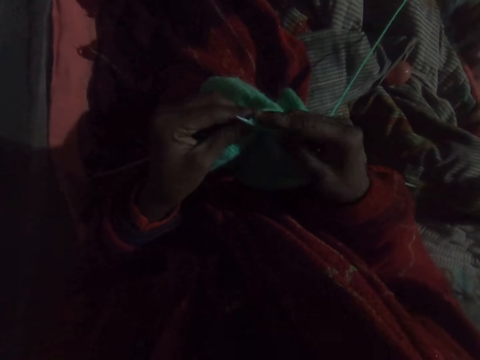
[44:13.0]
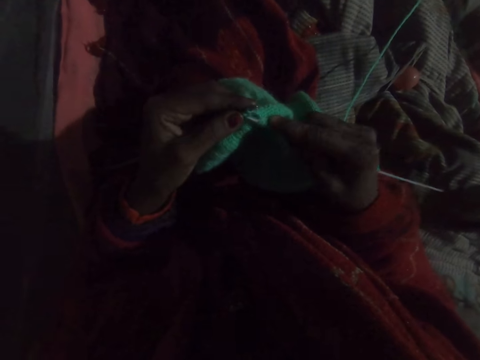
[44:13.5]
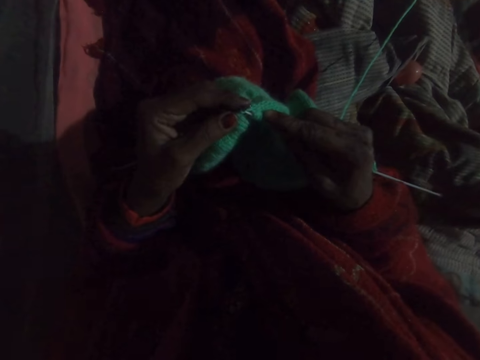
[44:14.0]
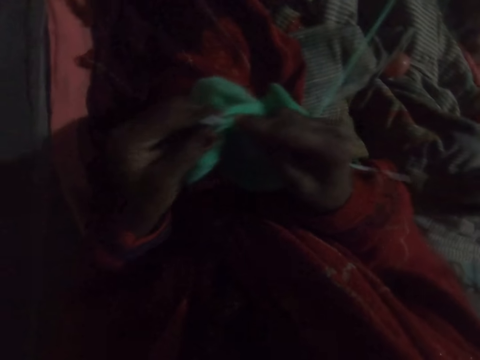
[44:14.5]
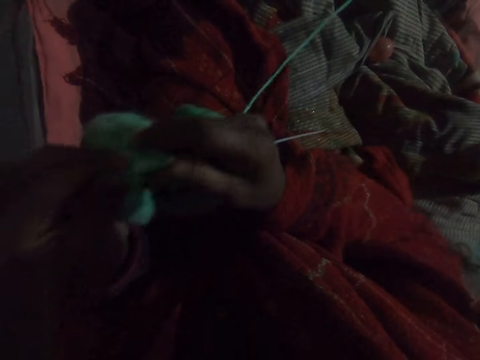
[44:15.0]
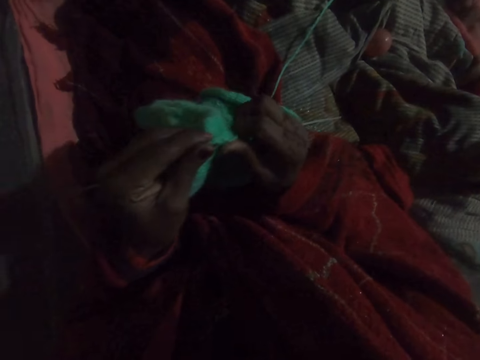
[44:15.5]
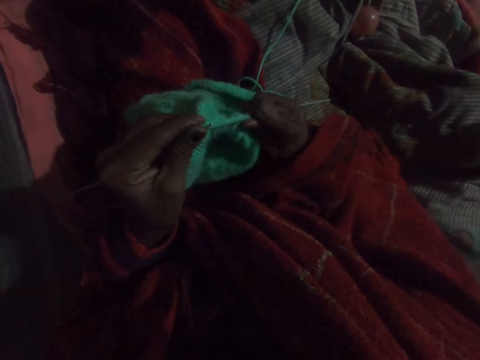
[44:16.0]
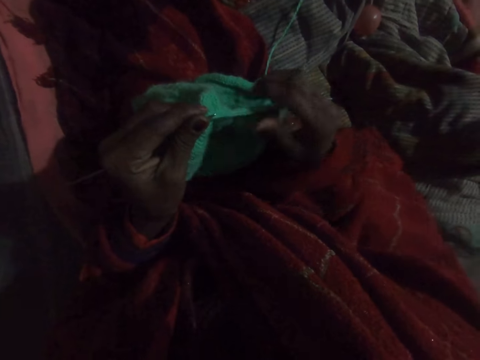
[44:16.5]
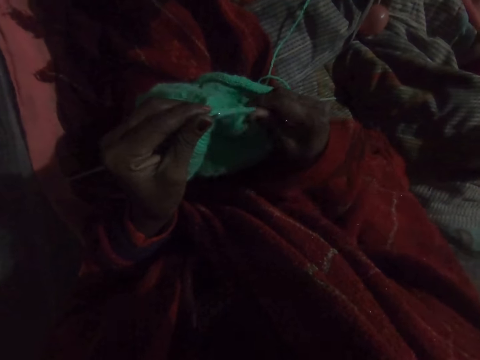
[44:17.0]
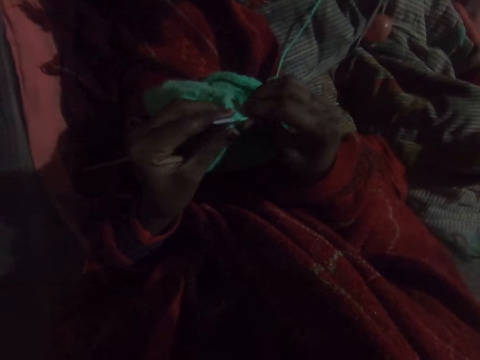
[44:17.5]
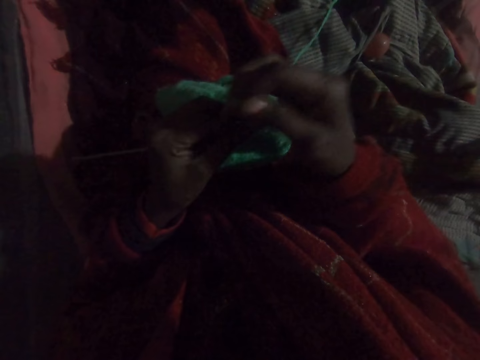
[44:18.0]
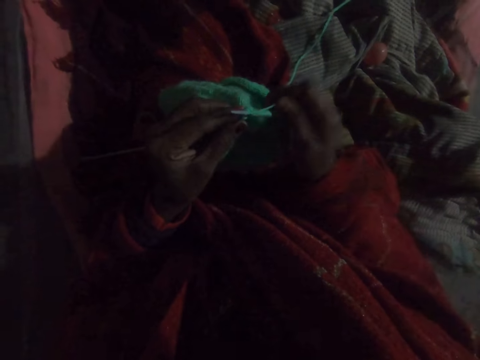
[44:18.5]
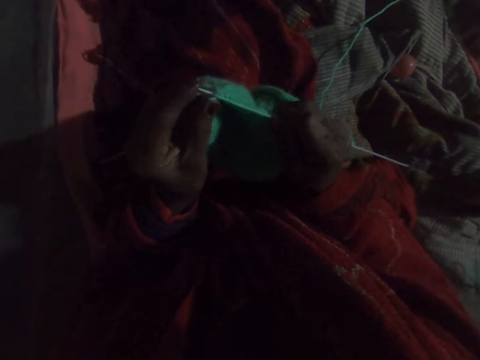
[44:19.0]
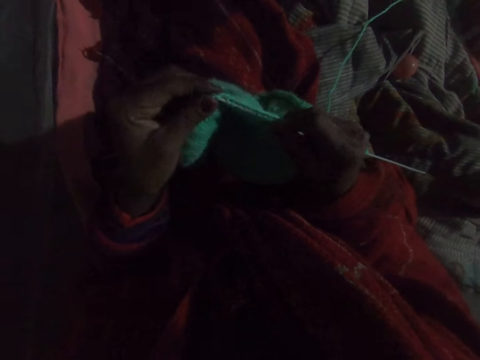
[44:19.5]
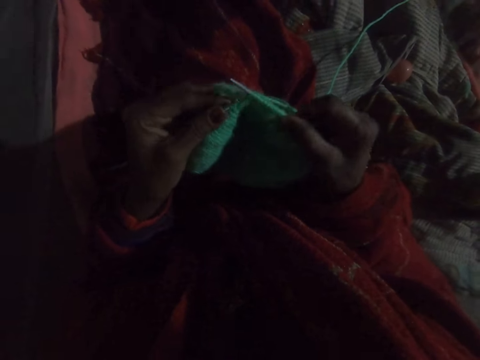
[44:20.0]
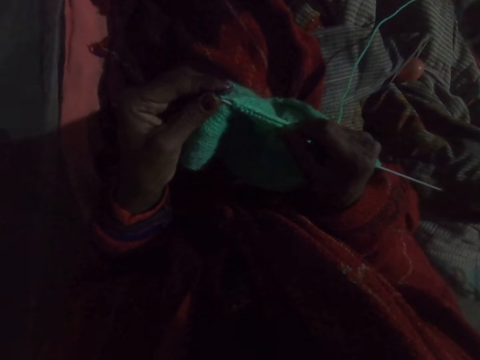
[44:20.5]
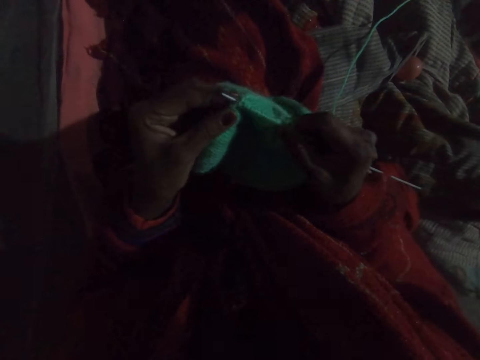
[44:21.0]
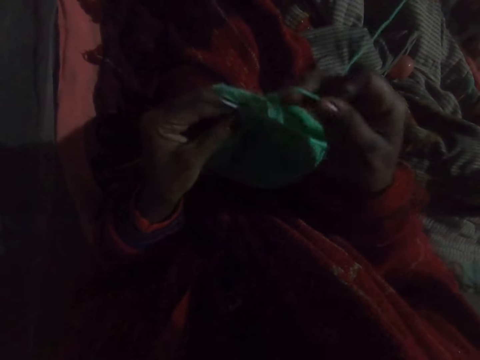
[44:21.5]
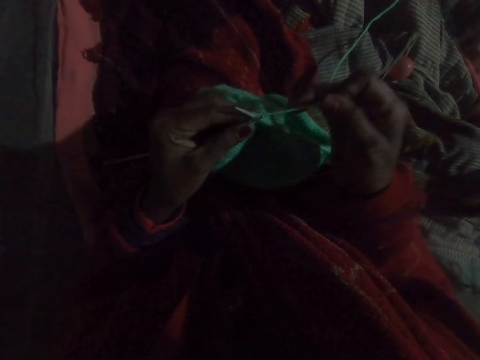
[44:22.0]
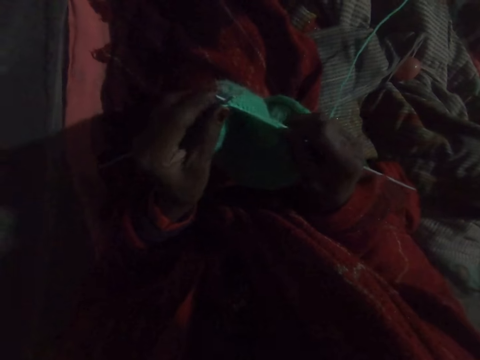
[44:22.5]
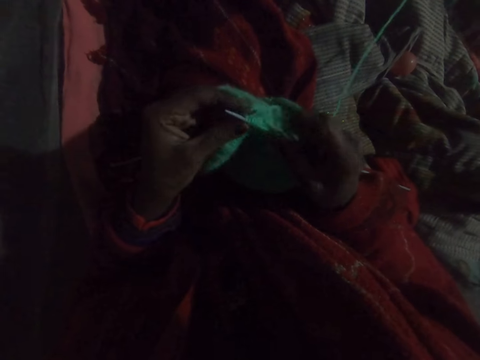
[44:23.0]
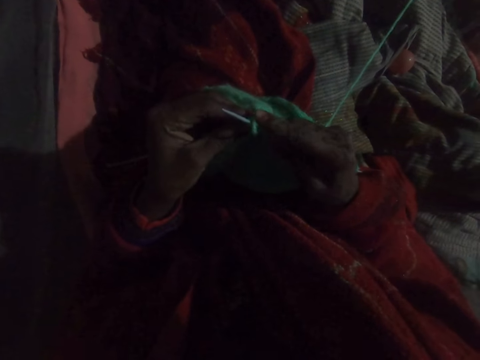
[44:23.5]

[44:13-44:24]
The camera wearer moves the sweater. She adjusts the knit on the needle in her right hand. She examines the sweater. She knits the sweater with wool and needles.

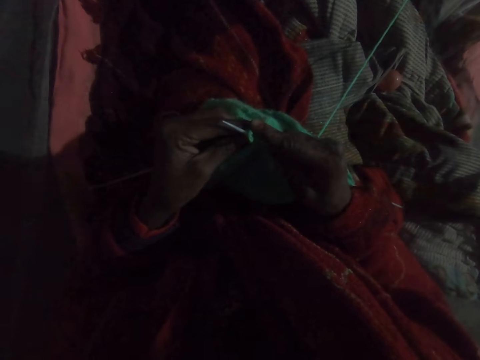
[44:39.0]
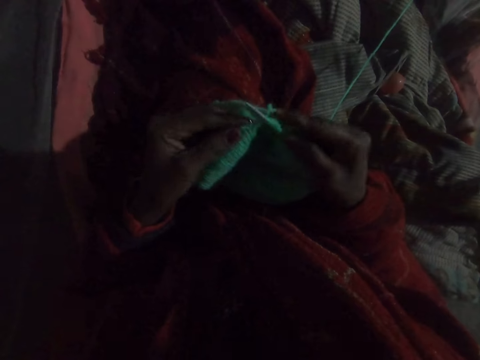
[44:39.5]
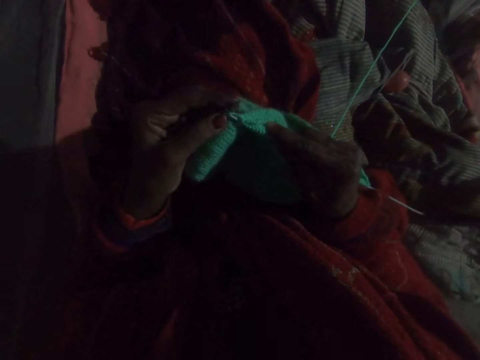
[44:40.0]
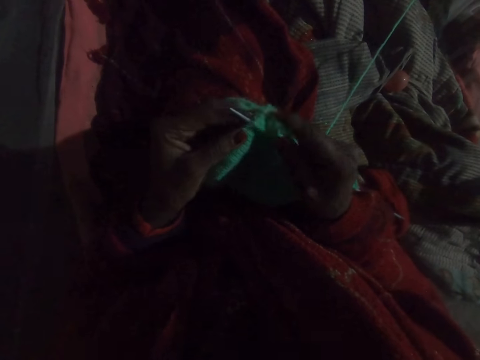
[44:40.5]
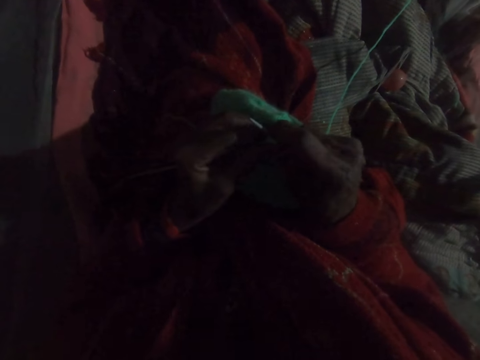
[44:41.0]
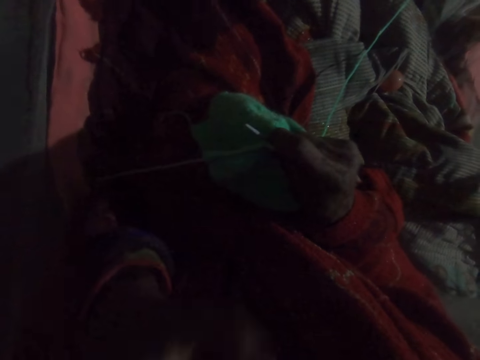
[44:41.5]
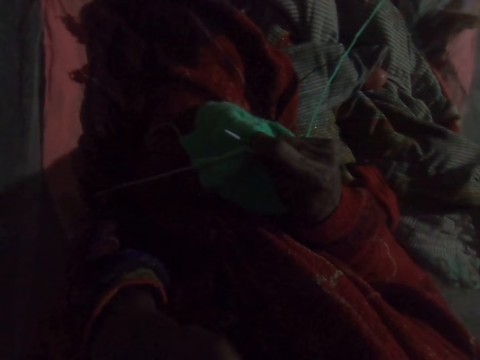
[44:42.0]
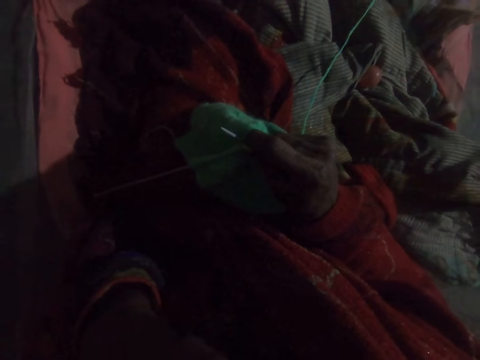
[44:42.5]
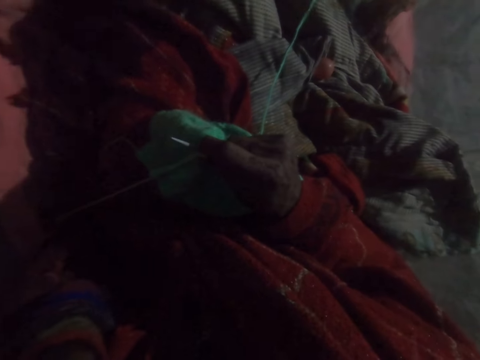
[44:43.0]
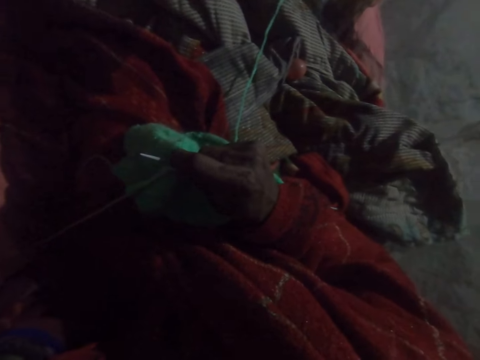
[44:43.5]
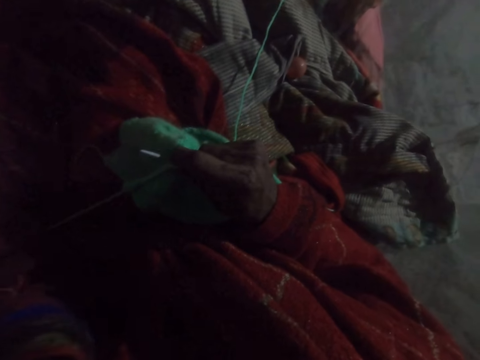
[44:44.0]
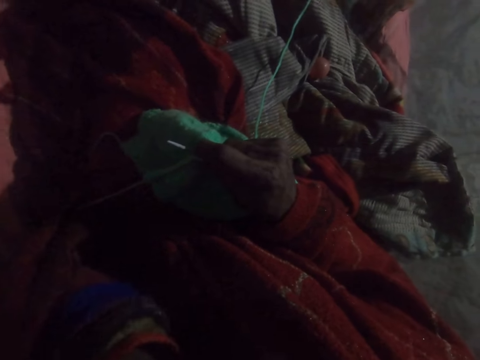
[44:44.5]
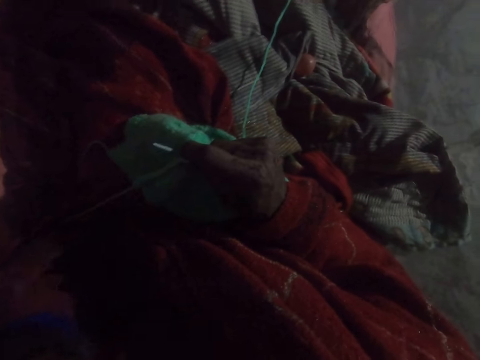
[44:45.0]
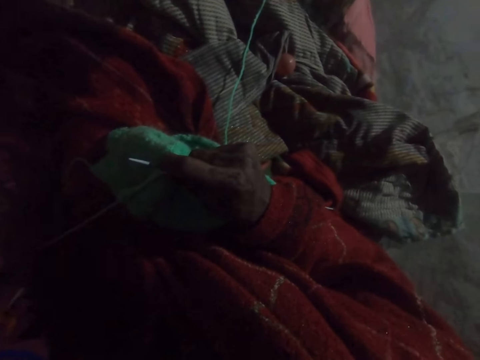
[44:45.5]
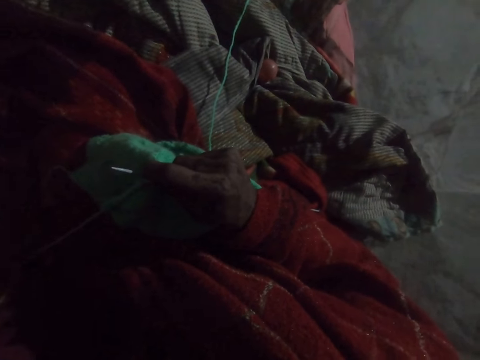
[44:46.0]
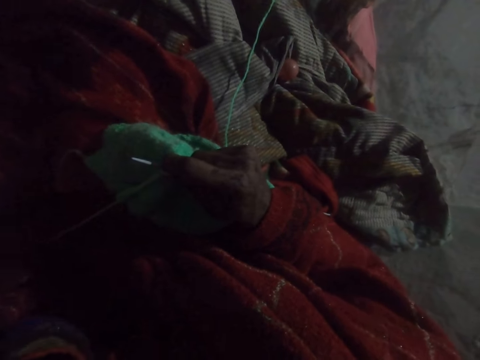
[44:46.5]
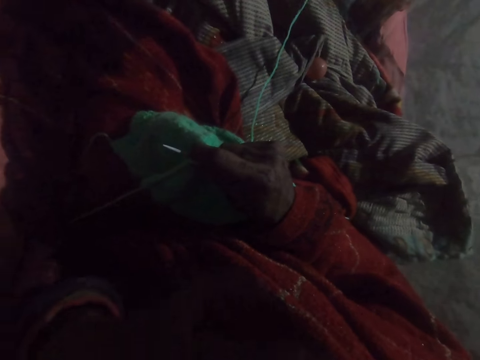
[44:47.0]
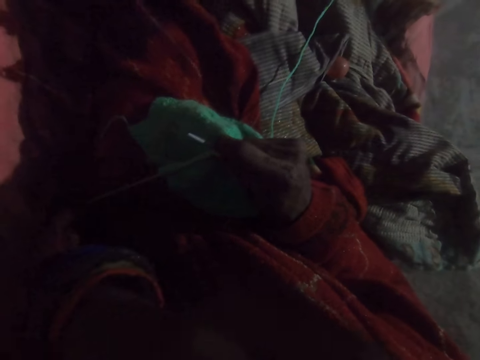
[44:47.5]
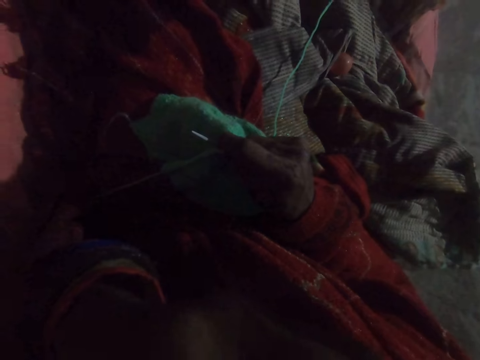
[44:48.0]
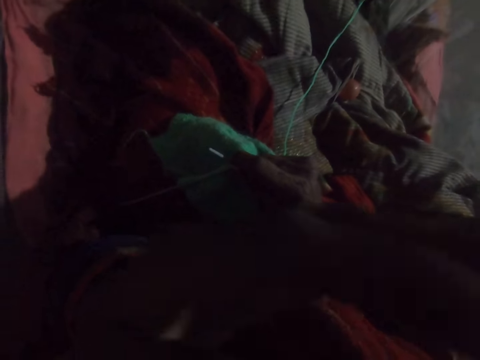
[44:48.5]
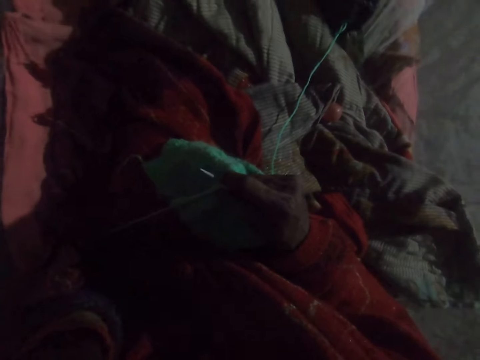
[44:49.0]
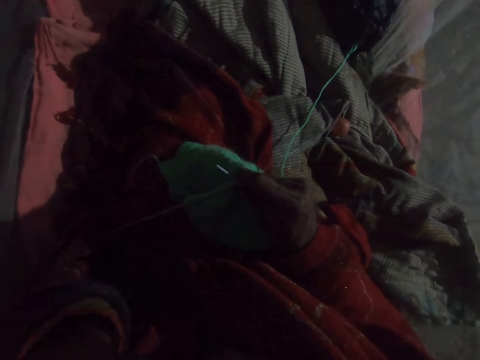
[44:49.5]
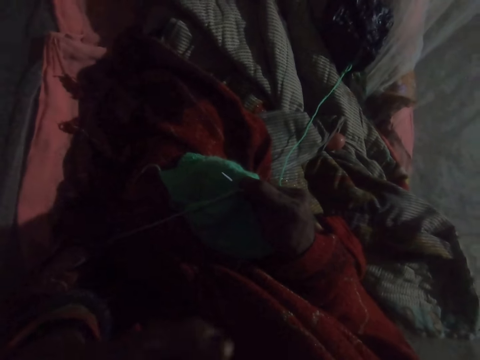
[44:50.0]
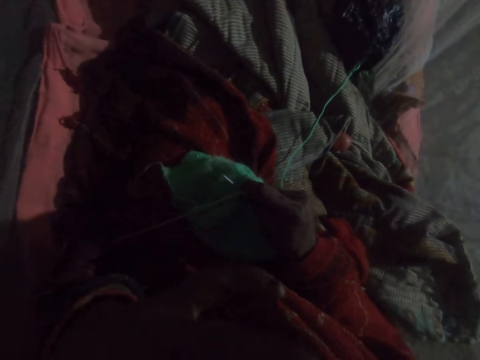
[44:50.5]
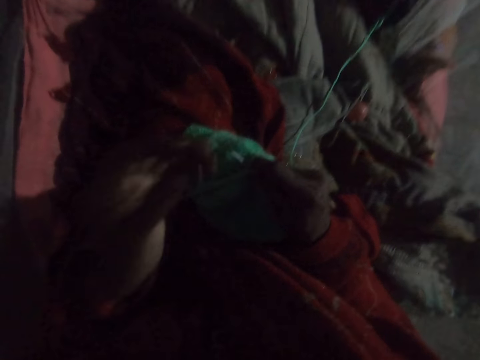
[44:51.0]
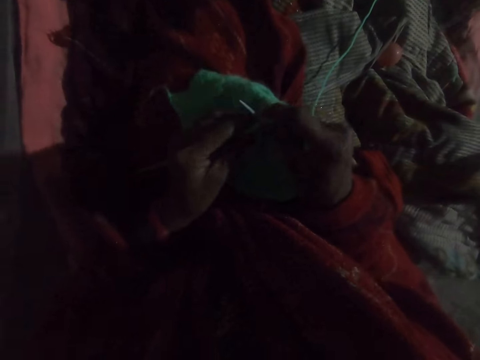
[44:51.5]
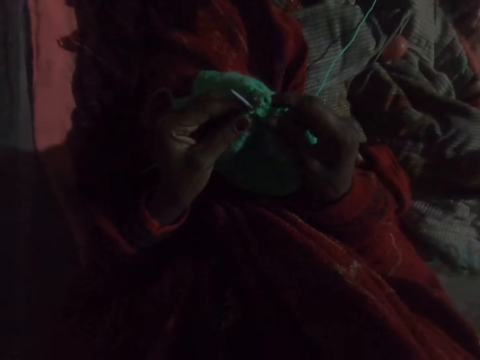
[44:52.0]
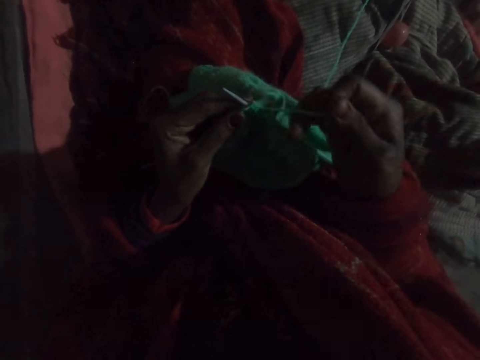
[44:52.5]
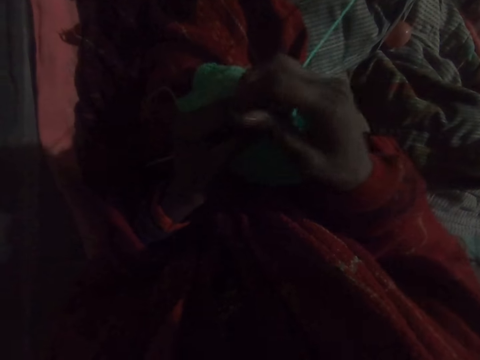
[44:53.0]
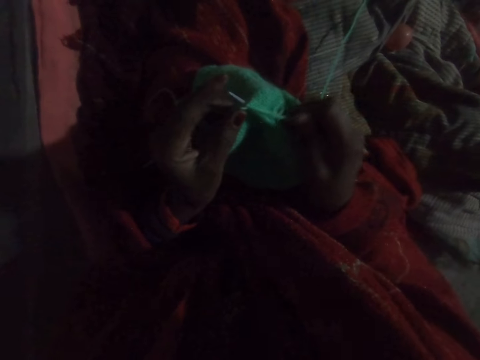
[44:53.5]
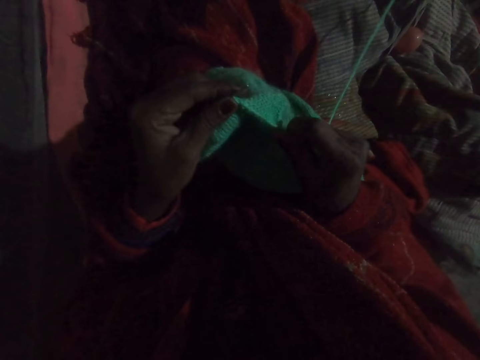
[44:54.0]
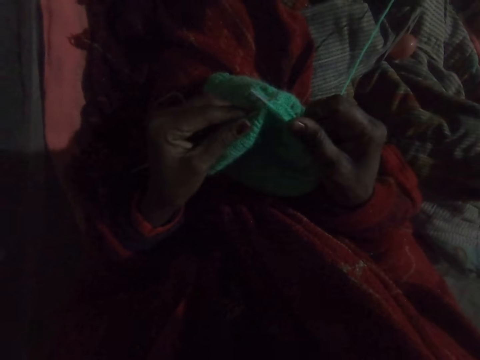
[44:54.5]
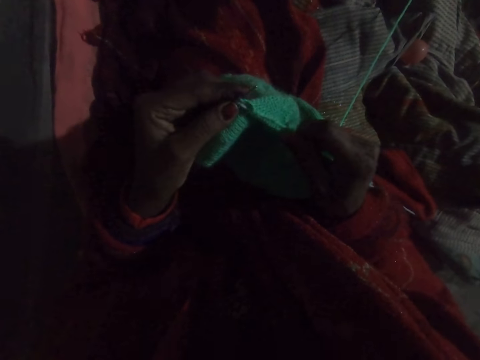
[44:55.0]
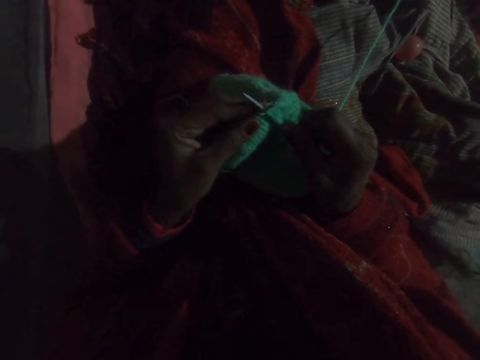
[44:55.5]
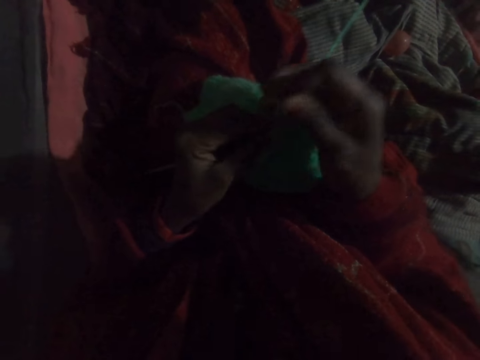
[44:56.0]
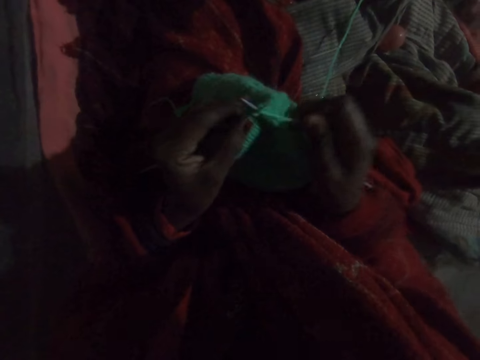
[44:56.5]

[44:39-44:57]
The camera wearer passes the needle in her left hand to her right hand. She raises her left hand towards her face. She moves the hands. She lowers her left hand on the needle. She knits with wool and needles.
